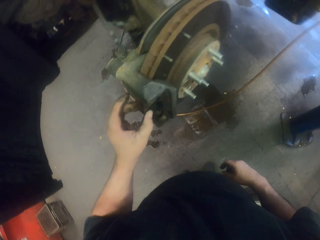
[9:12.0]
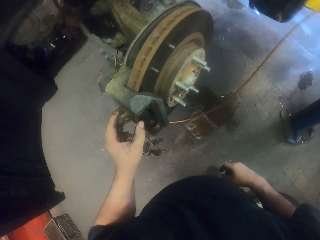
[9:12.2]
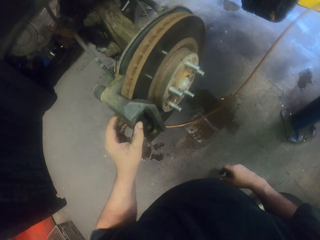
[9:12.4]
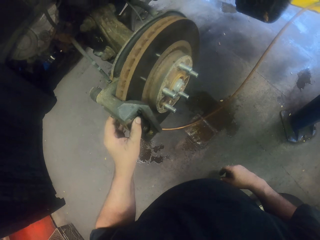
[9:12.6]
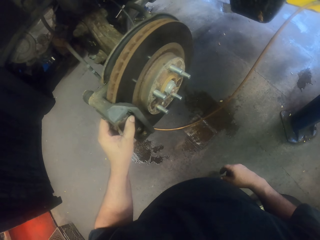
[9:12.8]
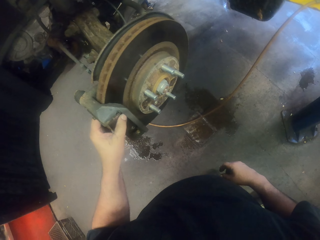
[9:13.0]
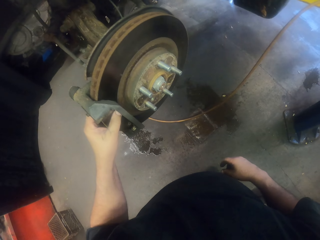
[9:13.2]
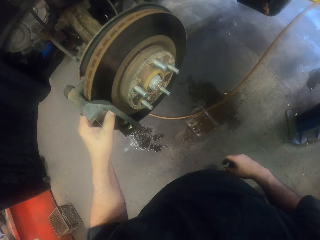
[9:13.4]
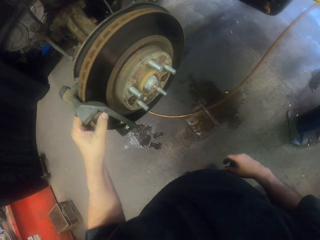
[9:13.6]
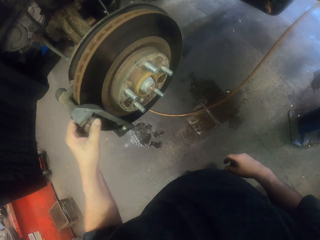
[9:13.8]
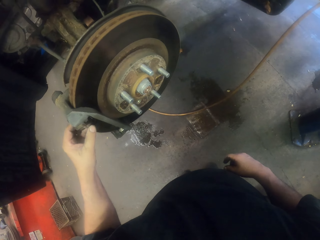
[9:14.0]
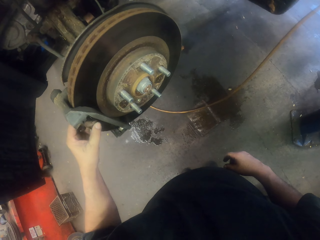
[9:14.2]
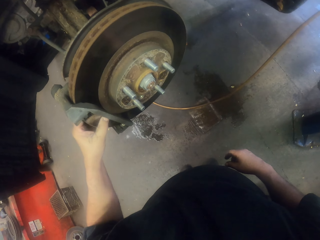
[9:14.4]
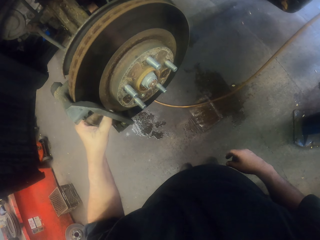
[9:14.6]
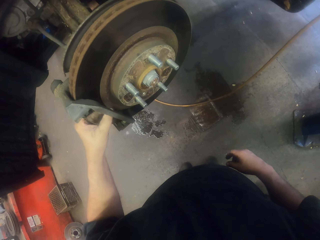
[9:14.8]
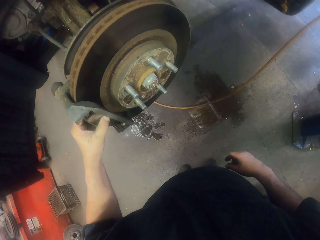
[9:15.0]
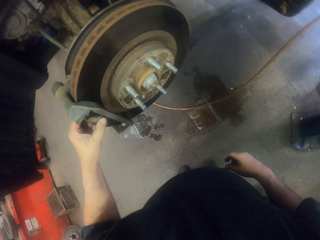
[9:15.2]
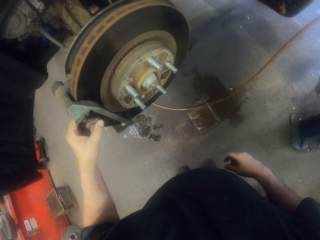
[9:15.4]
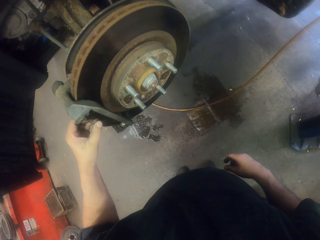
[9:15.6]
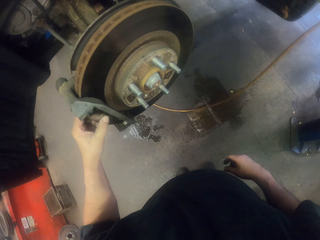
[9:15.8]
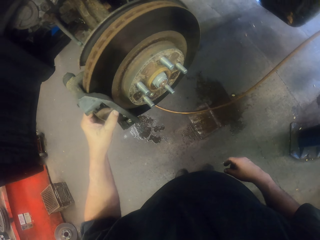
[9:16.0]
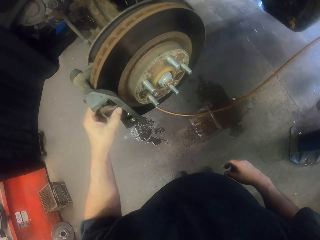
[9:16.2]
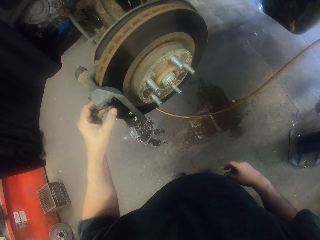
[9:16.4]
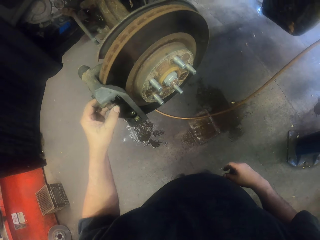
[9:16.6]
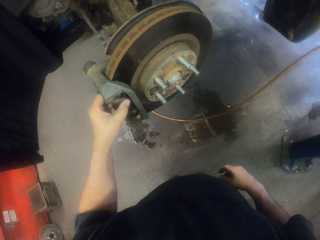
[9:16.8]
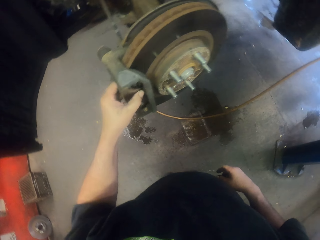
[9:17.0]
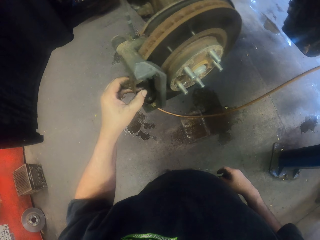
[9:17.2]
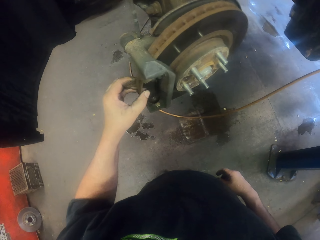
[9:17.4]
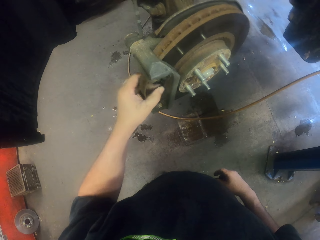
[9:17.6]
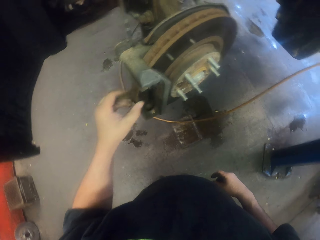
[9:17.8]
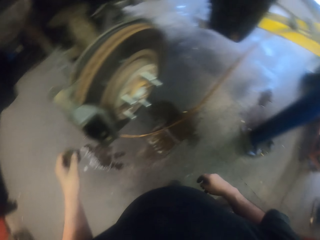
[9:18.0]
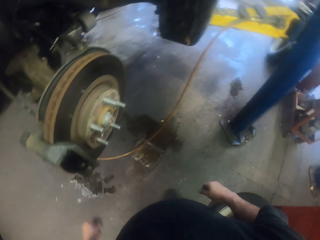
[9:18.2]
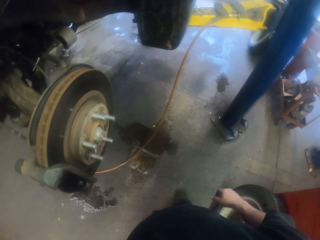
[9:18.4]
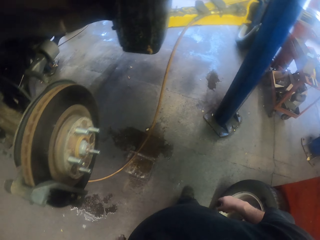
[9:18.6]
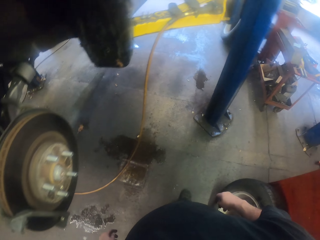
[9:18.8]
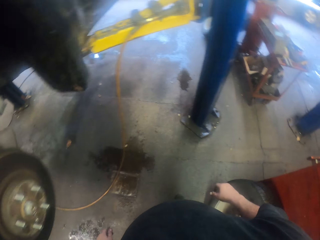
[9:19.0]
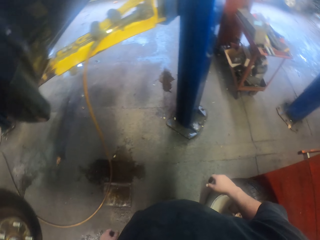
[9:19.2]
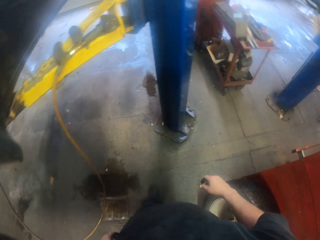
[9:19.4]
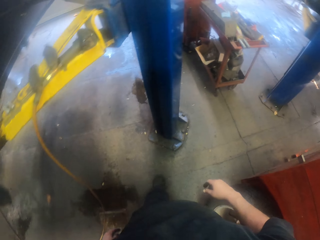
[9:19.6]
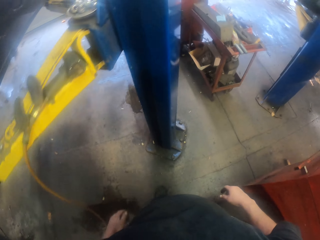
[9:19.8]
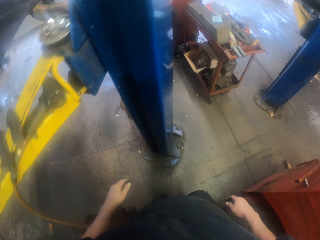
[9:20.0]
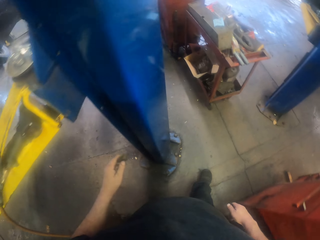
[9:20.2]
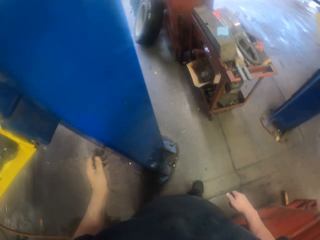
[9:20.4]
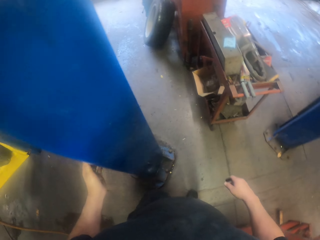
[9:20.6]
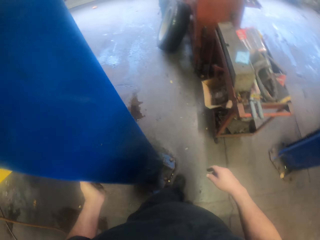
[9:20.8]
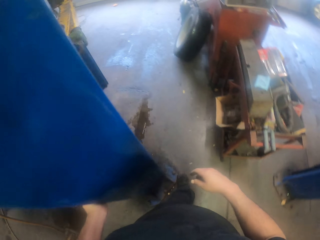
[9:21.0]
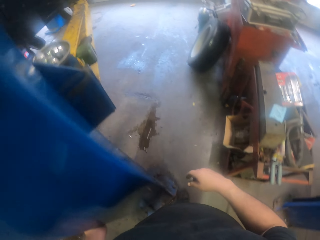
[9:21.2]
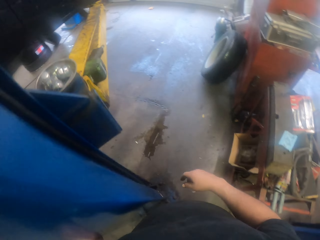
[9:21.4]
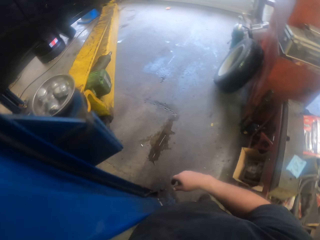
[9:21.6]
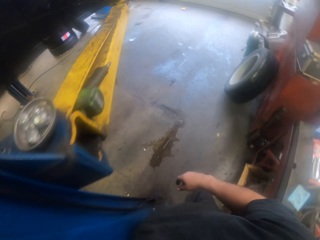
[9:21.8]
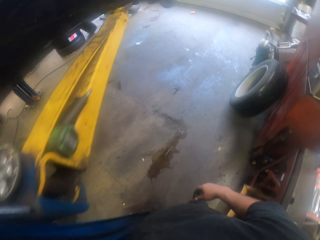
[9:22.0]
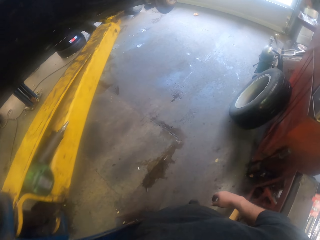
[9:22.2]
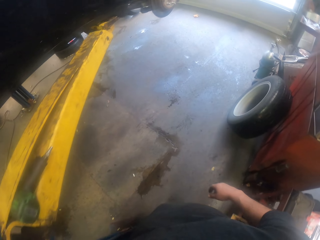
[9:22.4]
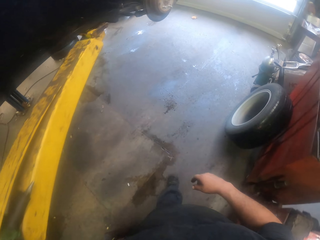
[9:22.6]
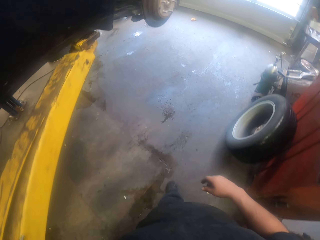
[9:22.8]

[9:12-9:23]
The camera wearer turns to the side. They turn to the side again. They walk around.

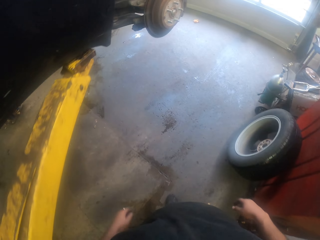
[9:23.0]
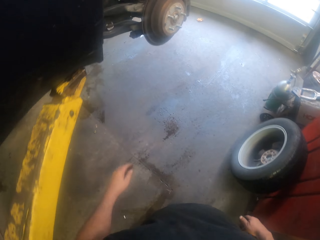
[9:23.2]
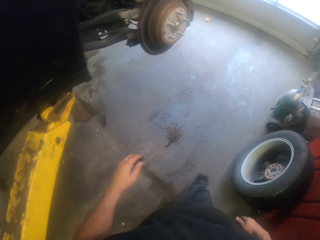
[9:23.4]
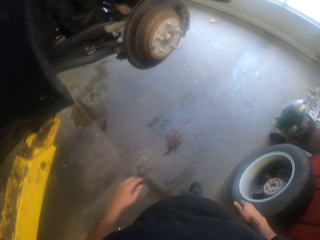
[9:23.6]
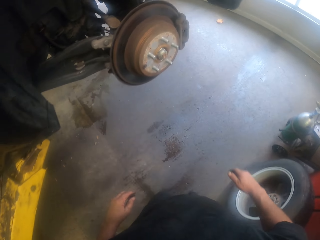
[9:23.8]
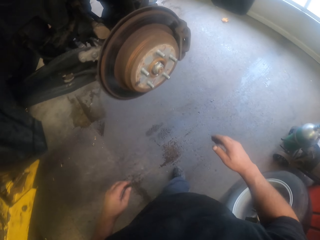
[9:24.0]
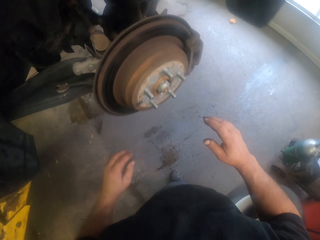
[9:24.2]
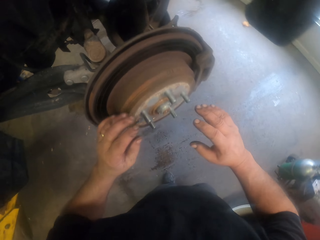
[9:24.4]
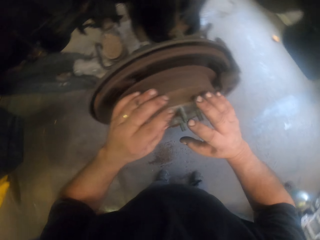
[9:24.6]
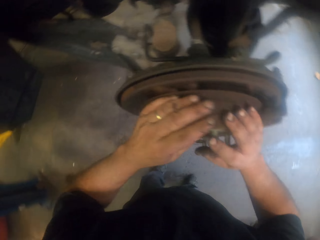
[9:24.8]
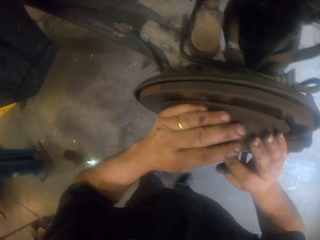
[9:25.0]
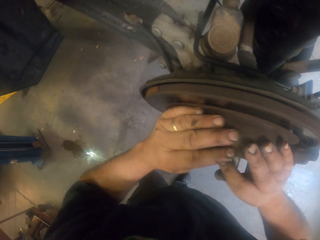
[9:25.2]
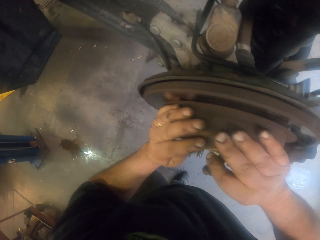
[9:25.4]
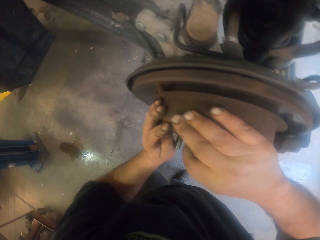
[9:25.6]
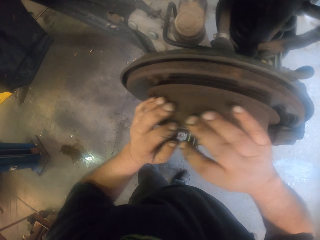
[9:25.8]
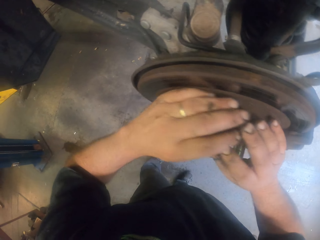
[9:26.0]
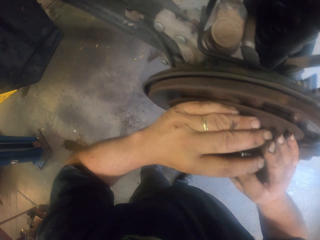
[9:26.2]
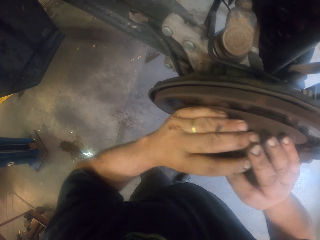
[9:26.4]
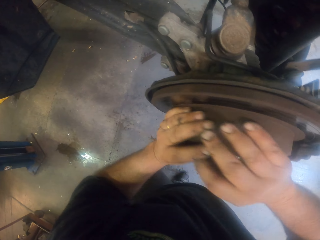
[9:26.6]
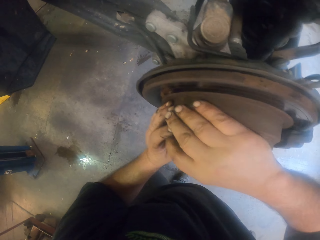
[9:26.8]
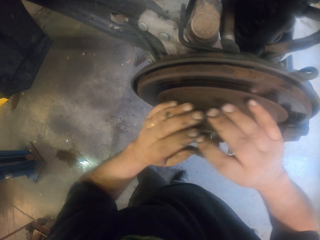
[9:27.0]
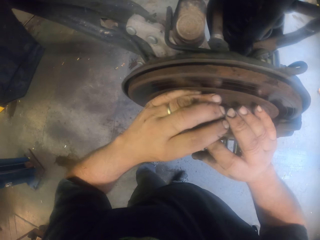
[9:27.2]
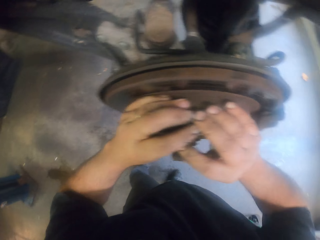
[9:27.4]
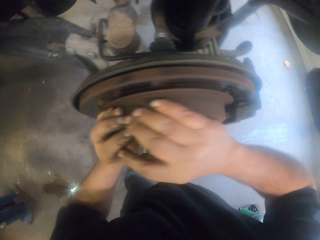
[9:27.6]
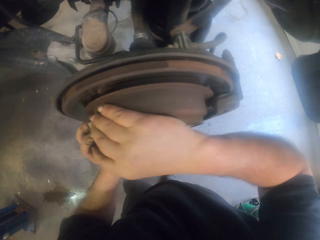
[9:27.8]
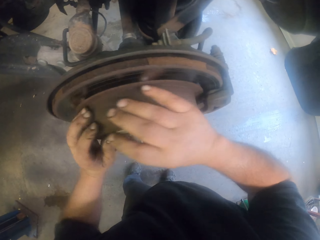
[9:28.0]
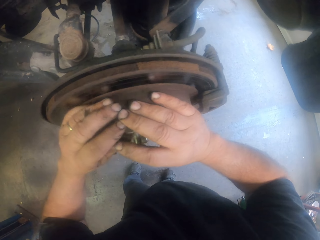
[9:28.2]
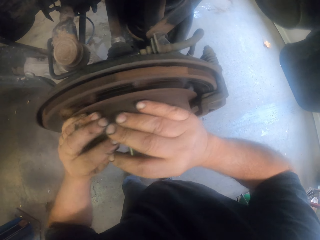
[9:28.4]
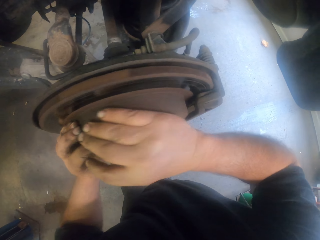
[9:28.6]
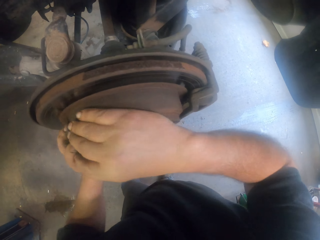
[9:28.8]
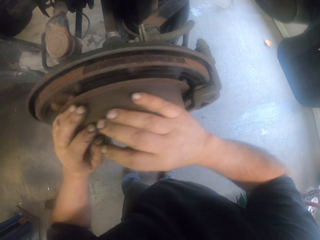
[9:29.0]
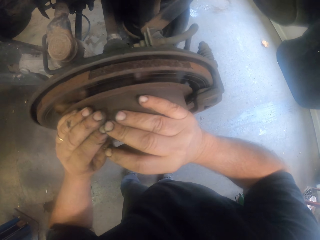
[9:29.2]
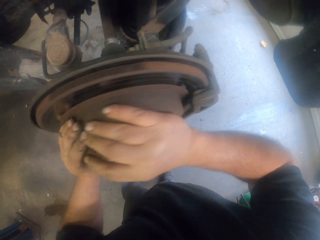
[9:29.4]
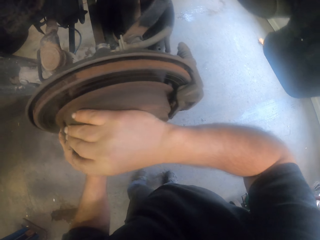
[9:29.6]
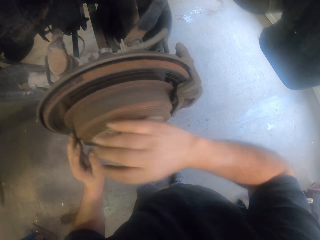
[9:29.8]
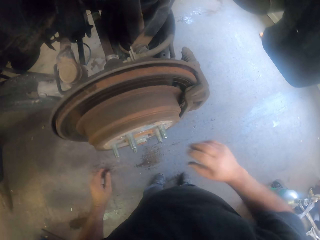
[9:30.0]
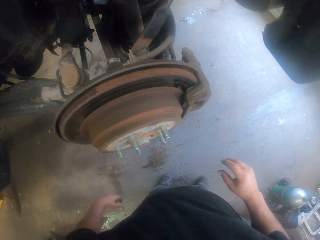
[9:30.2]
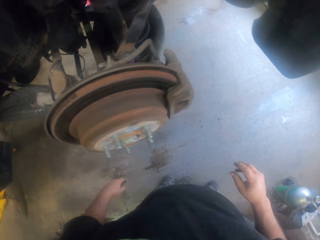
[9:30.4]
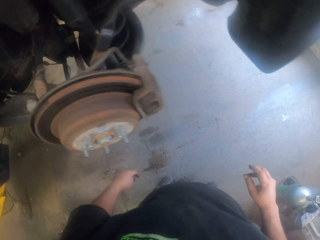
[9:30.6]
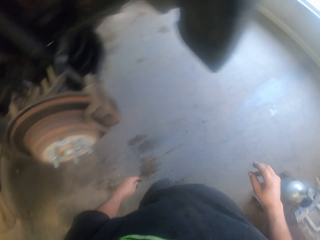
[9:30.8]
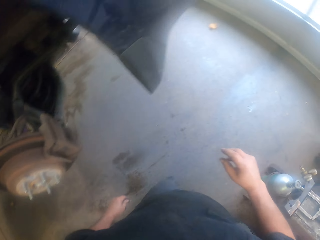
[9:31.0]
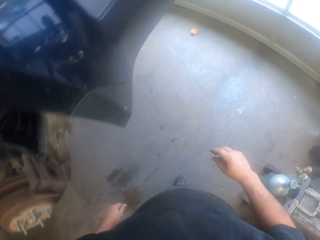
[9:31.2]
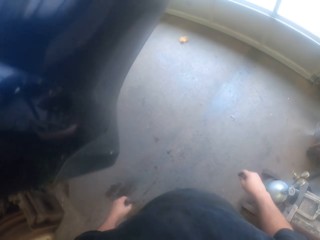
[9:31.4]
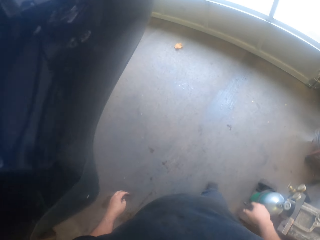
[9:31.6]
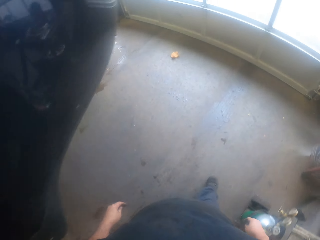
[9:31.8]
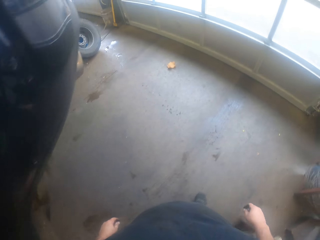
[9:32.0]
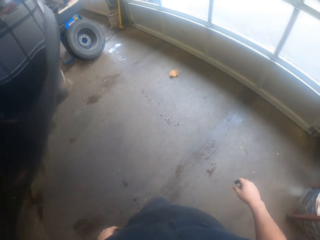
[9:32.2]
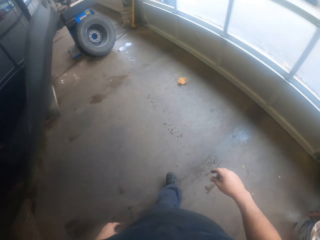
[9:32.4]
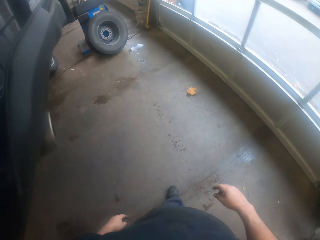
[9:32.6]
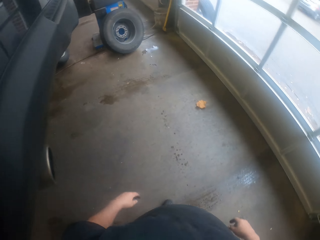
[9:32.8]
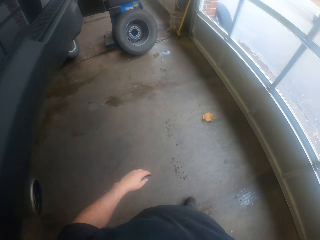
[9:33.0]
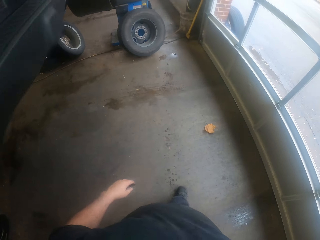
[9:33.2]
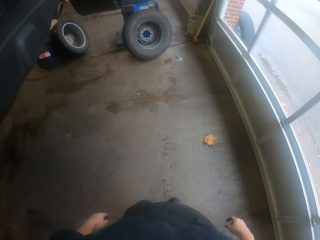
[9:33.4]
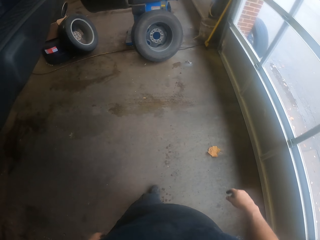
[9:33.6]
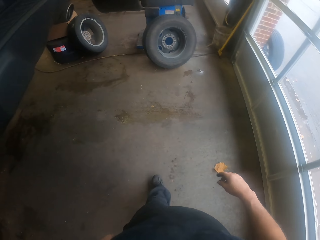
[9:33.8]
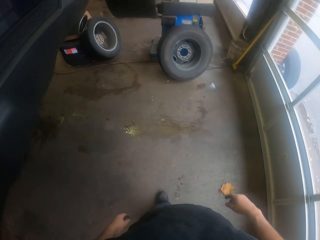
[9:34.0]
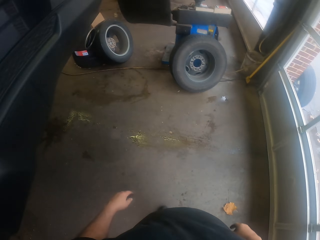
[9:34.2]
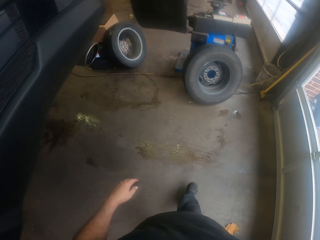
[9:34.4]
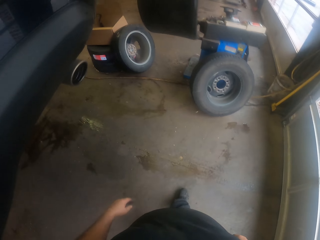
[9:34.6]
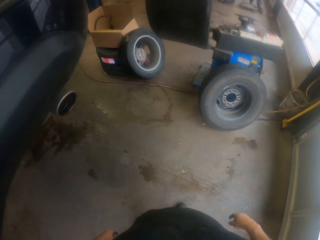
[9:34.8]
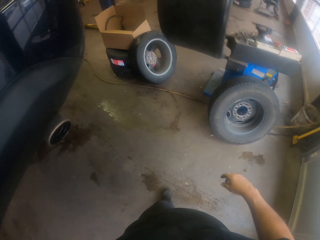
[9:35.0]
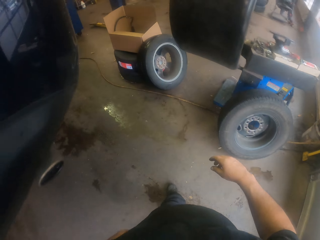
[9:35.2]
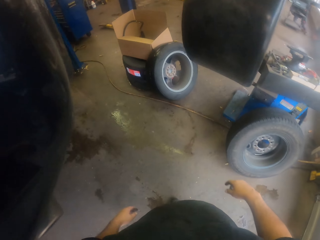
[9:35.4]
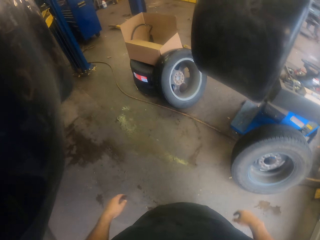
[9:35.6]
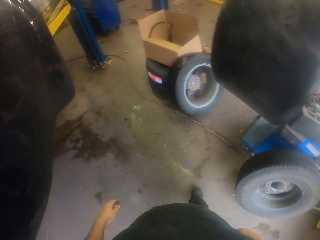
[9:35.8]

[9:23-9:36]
The camera wearer holds a car tyre metal. They rotate the car tyre metal. They walk around.
